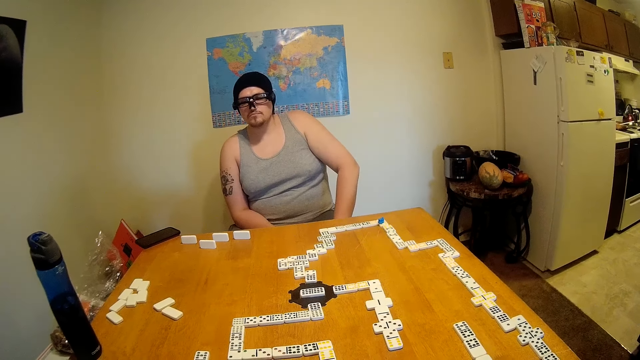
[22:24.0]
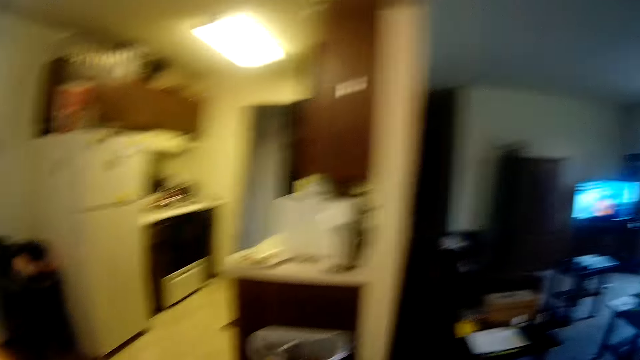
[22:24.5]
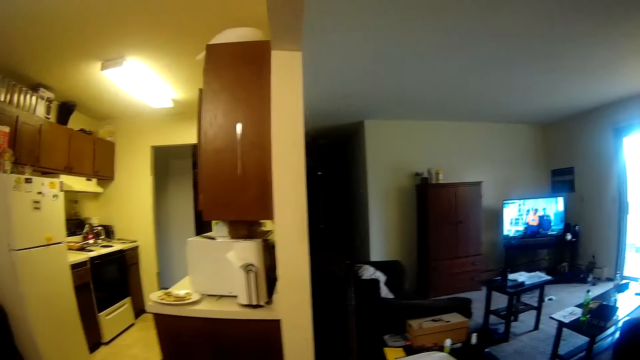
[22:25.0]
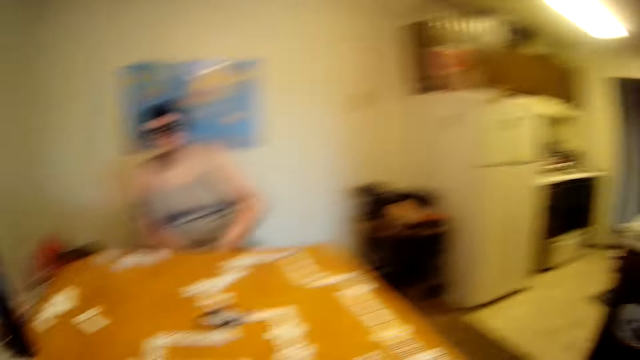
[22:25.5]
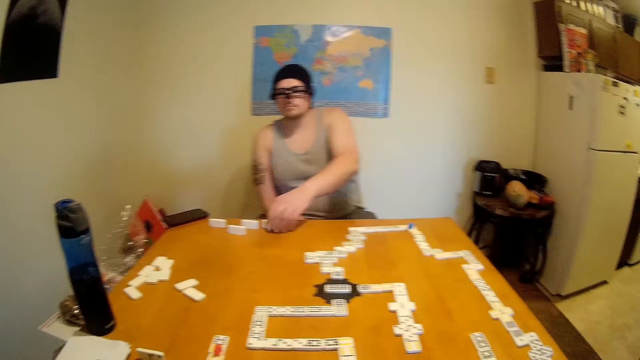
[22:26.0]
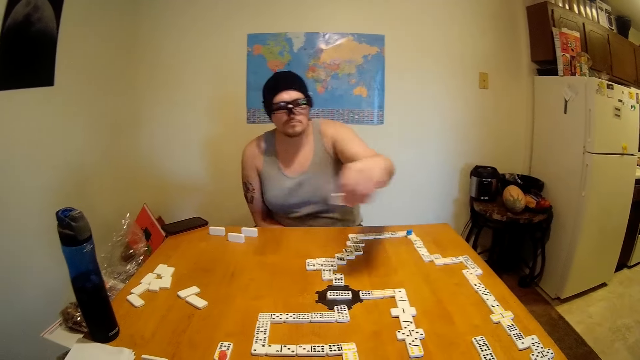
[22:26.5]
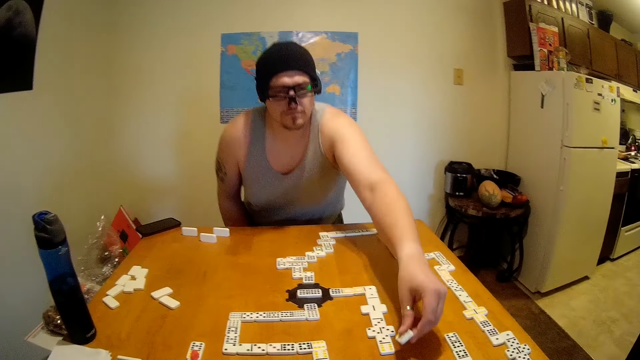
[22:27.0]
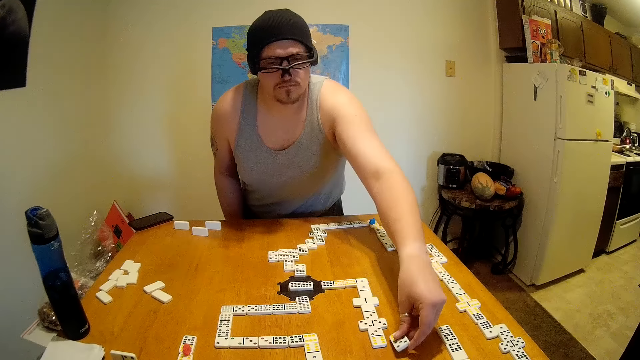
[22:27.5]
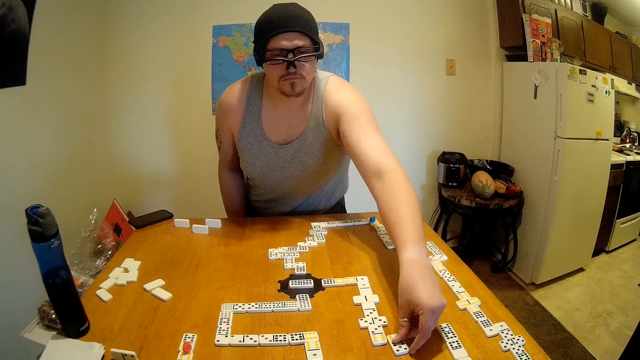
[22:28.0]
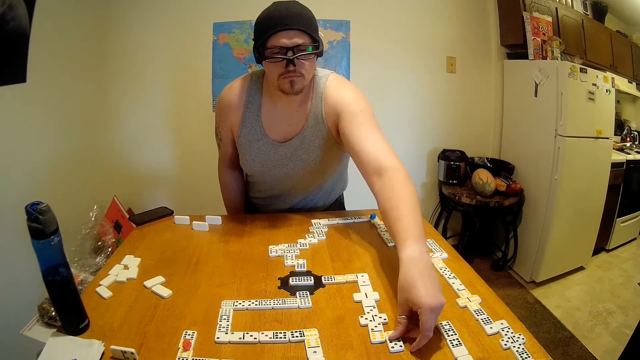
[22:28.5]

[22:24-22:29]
The camera wearer looks around the room. A man lifts a tile from the table. The man places the tile at the end of a domino chain.

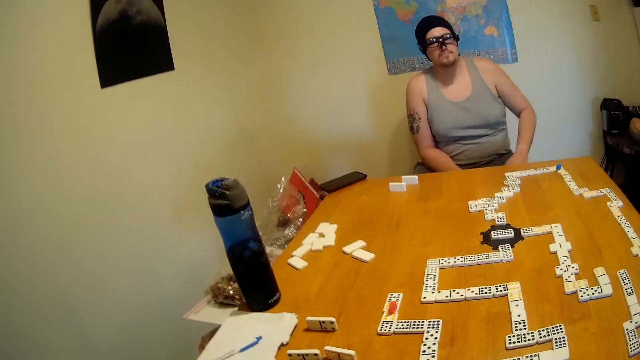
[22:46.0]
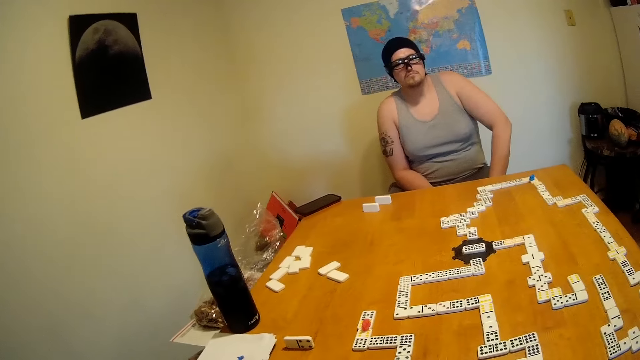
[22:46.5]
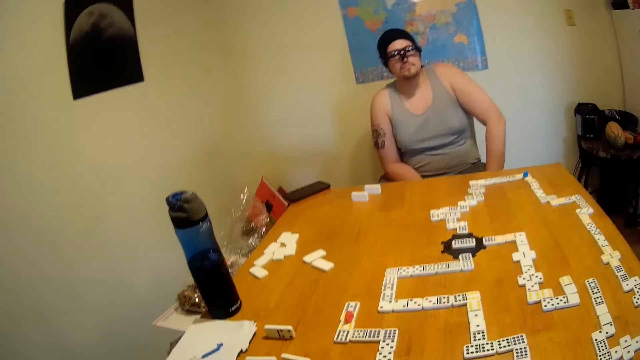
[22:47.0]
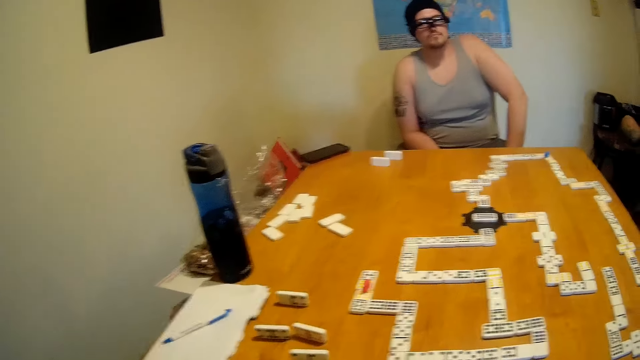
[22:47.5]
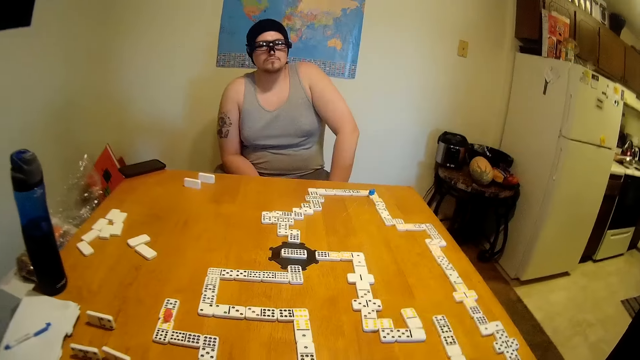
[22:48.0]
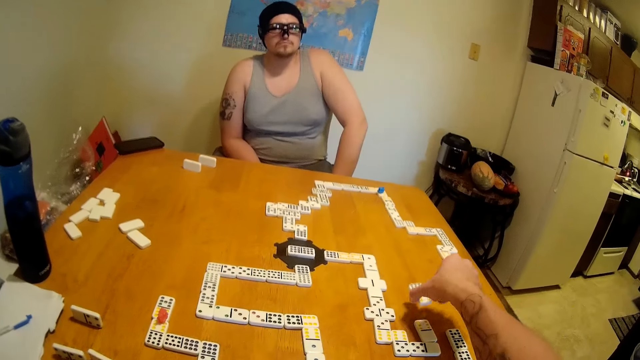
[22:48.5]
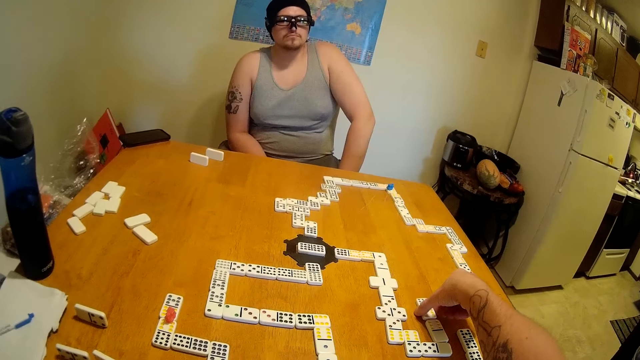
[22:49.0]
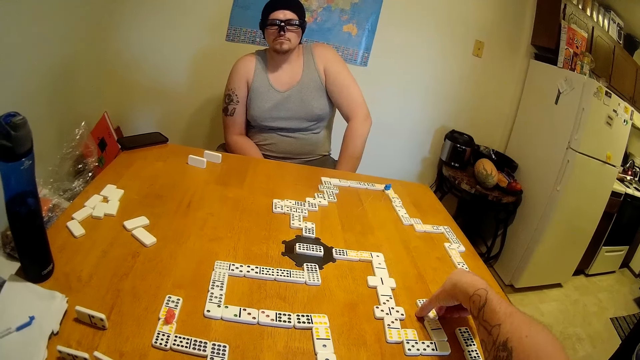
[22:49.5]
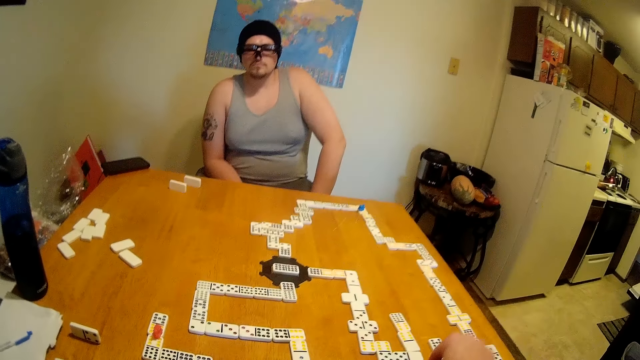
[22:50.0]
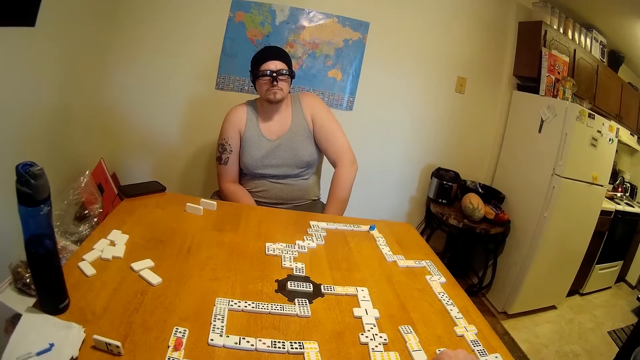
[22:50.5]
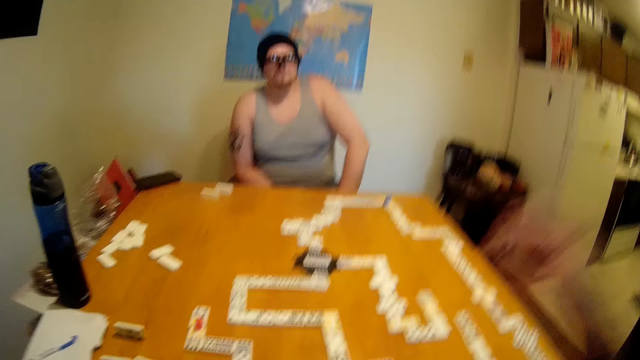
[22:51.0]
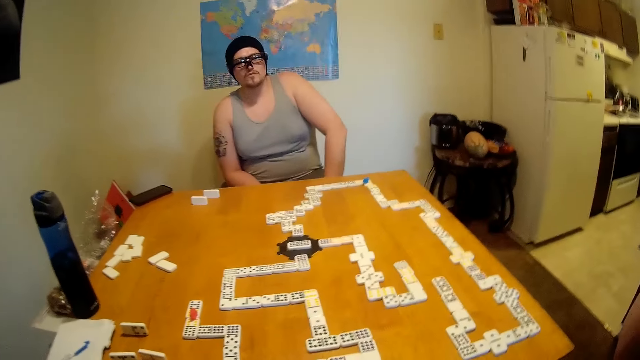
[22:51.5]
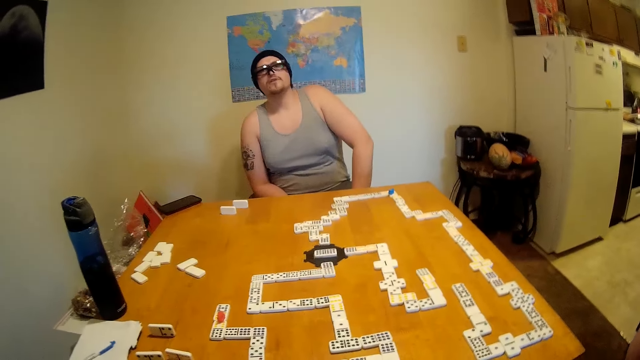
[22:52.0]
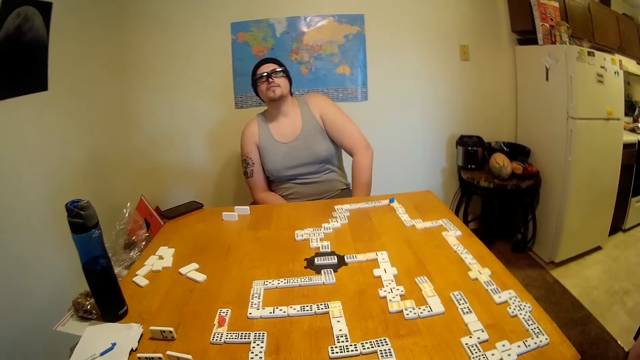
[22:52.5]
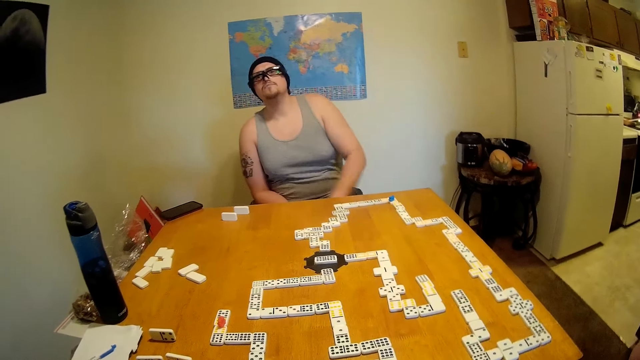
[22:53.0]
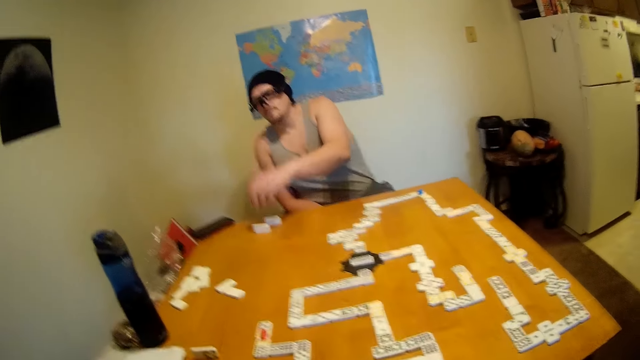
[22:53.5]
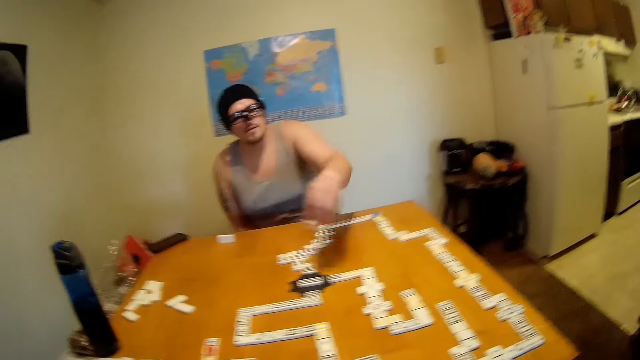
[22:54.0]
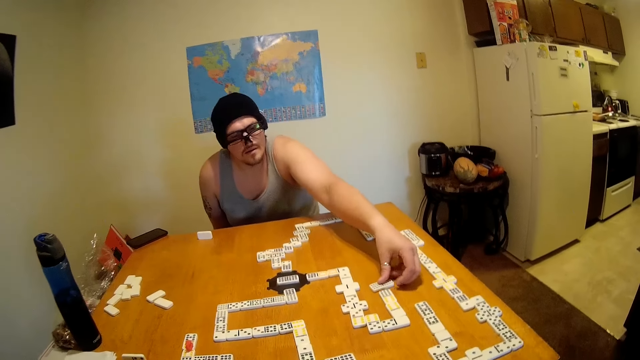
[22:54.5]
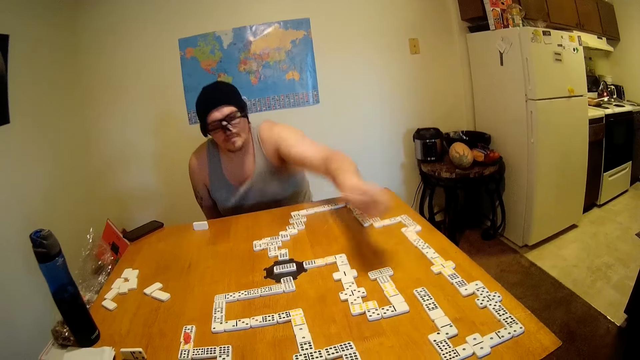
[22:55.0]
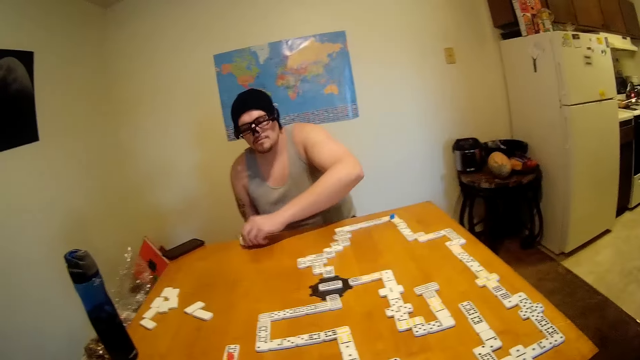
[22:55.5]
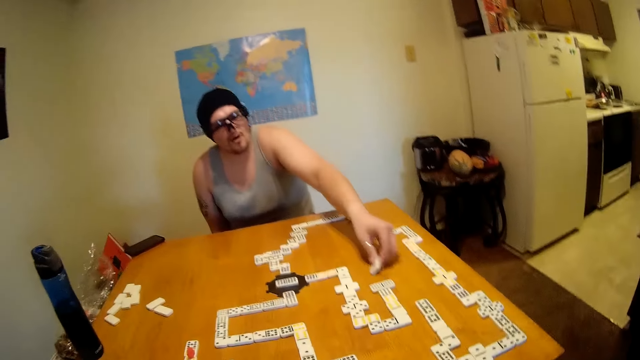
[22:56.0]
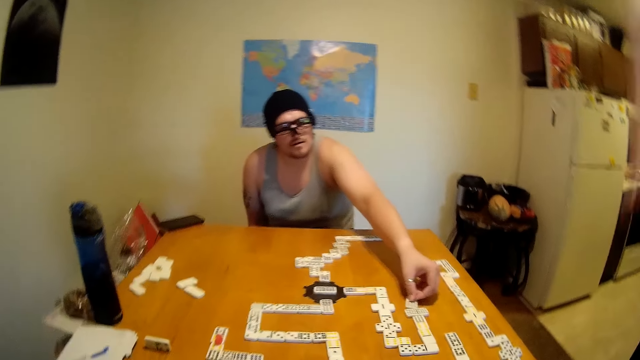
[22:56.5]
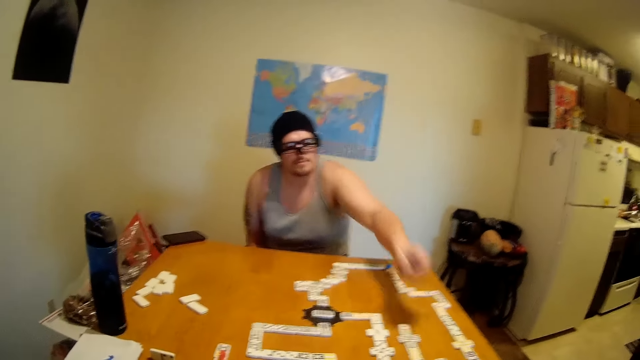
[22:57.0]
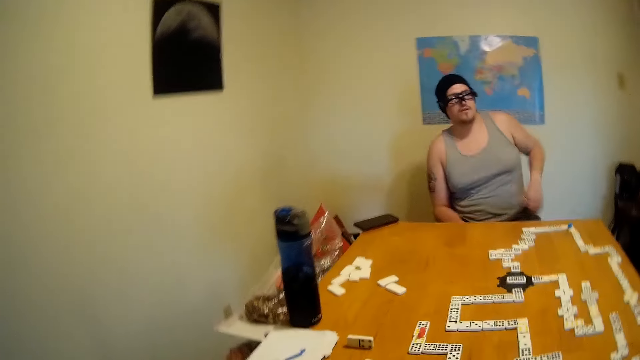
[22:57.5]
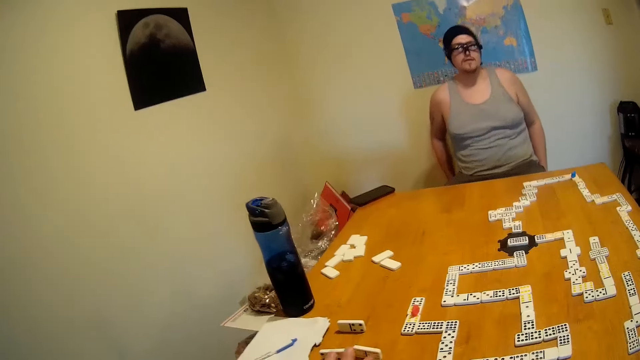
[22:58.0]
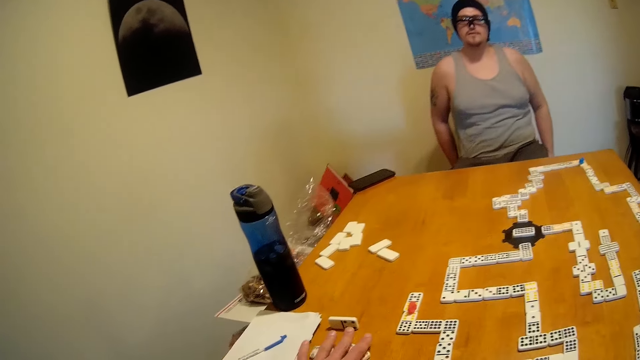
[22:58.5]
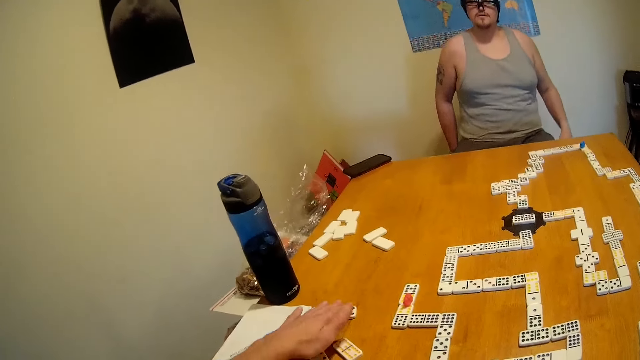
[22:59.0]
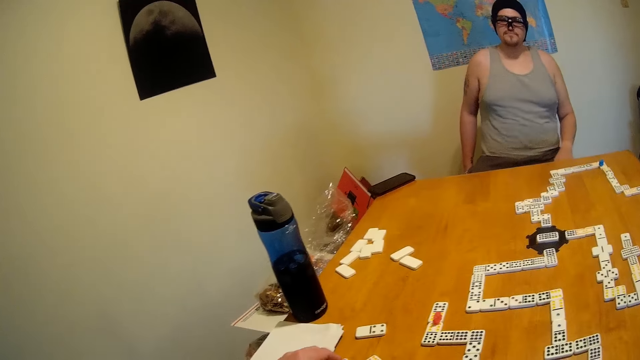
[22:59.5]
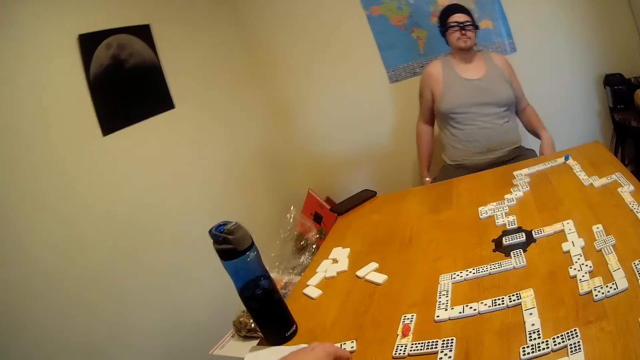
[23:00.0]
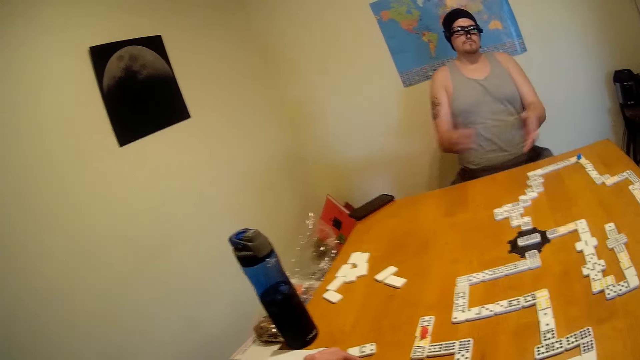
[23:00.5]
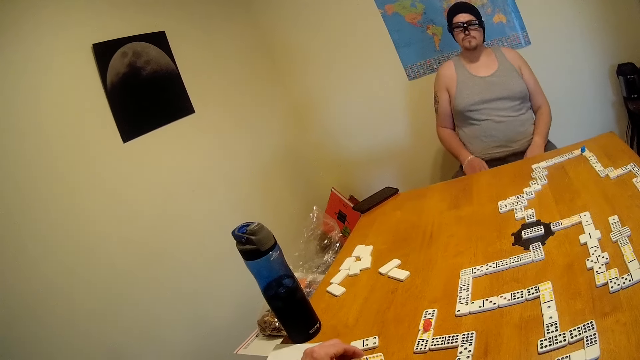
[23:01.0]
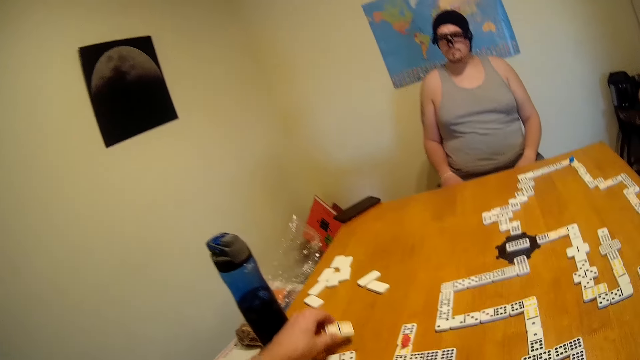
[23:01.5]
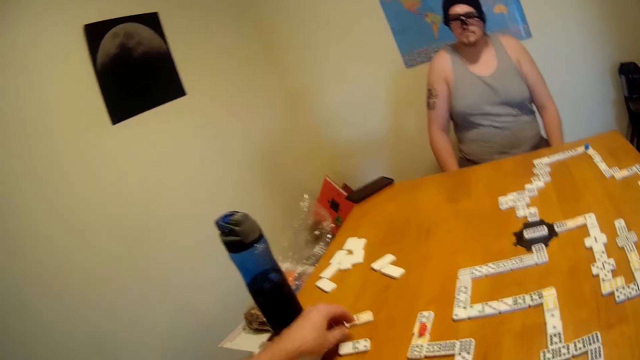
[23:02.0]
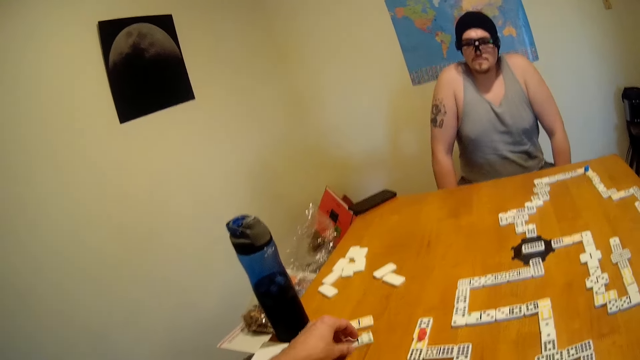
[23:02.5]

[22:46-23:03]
The camera wearer looks around the table. They place a tile at the end of a domino chain. A man lifts a tile from the table. The man places the tile at the end of the domino chain. The man lifts a tile from the table and places the tile at the end of the domino chain. The camera wearer picks a domino. They touch the tiles on the table. The man claps his hand while talking.
